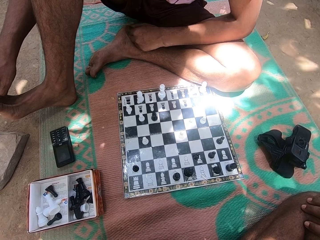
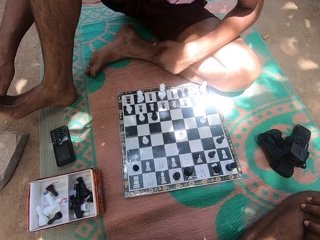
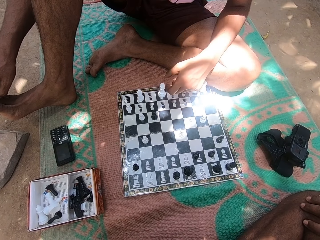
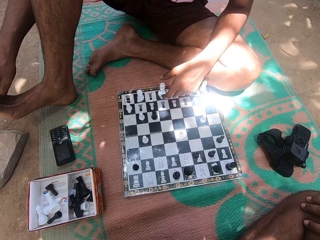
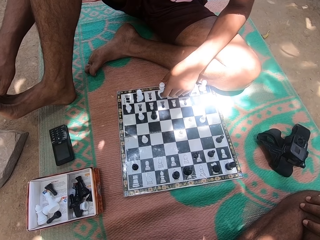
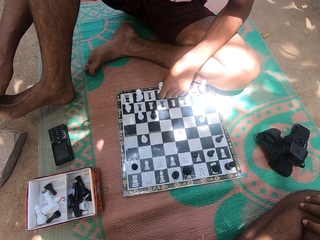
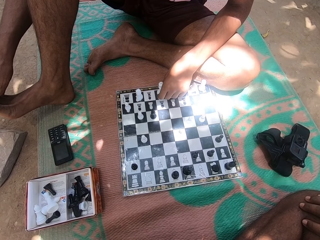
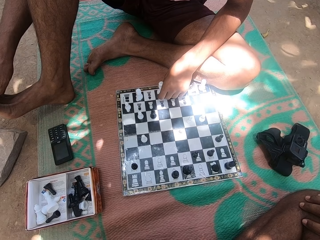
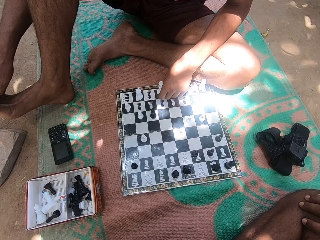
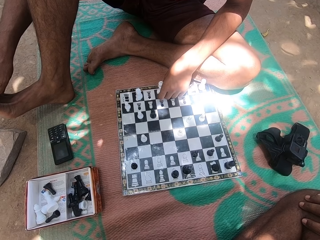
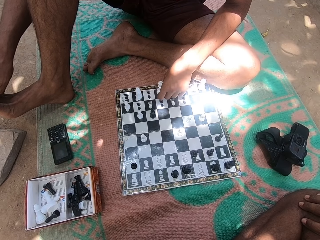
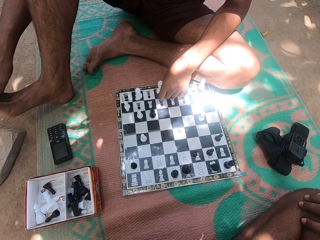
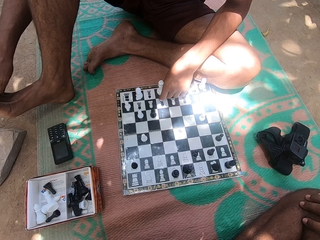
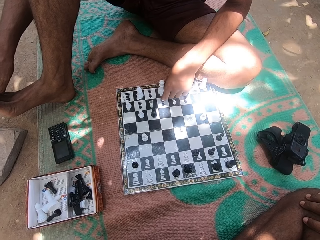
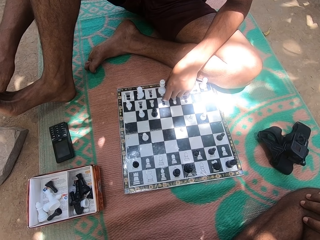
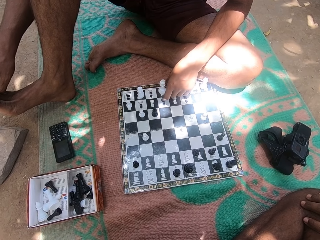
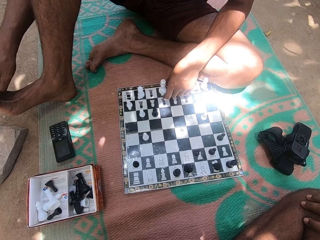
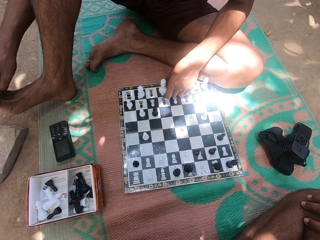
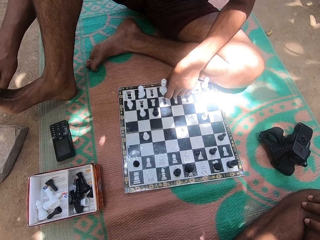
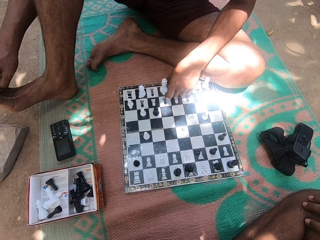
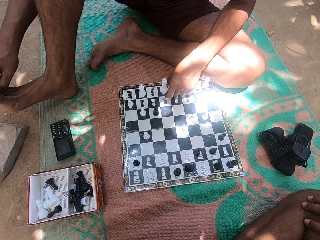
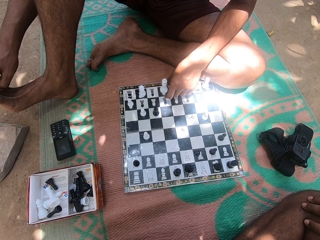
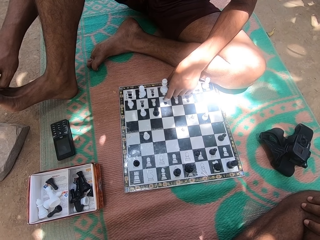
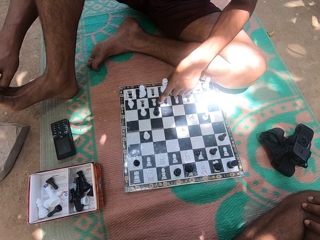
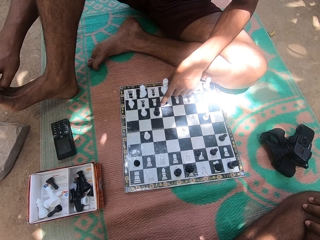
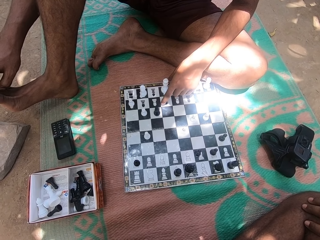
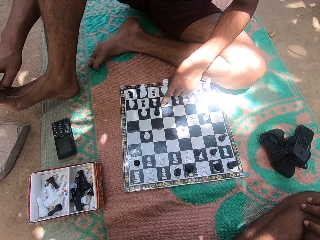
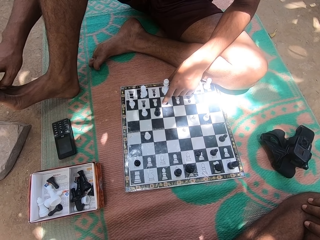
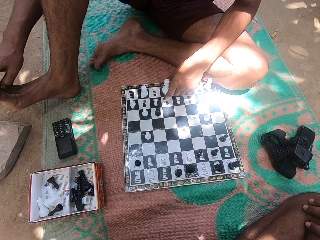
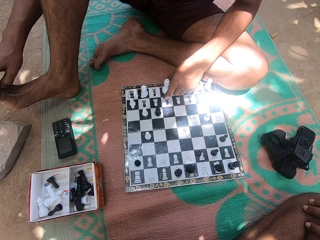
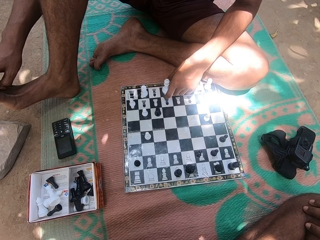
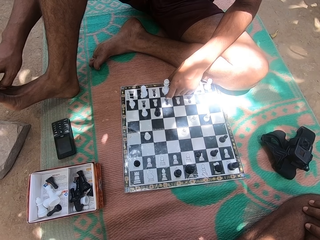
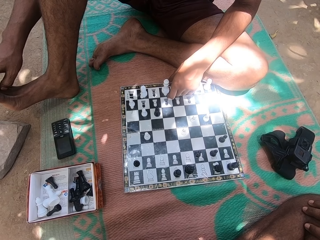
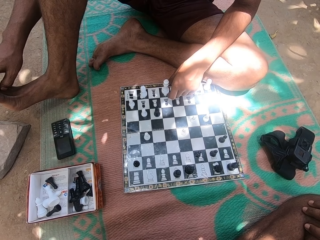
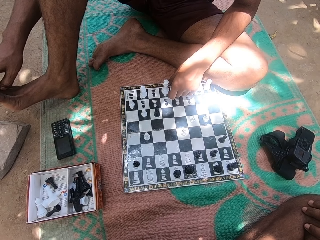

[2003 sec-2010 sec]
The camera wearer looks at the chess board.

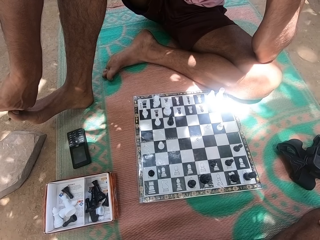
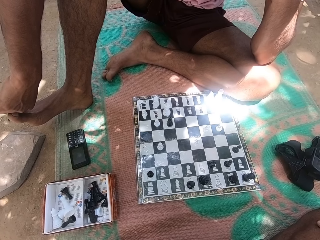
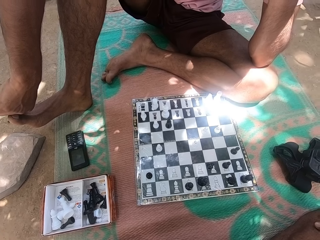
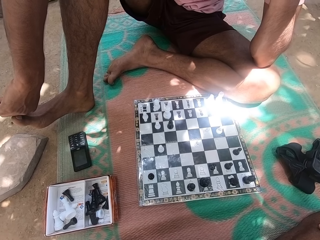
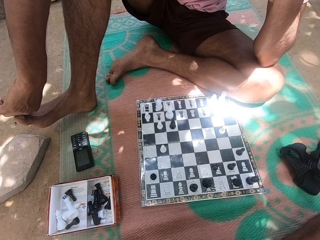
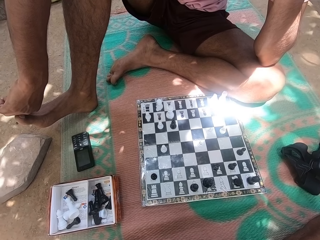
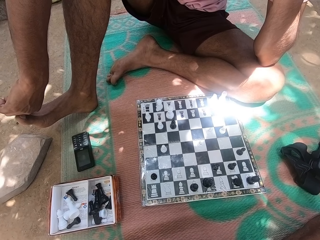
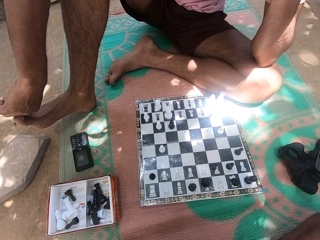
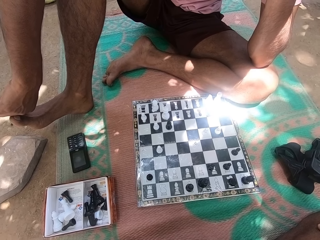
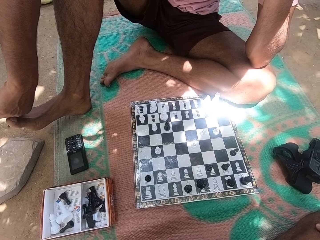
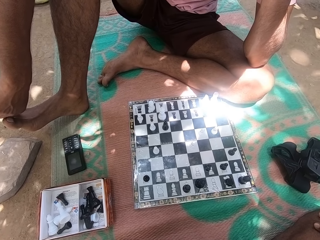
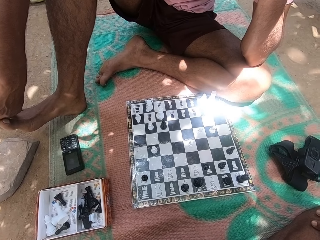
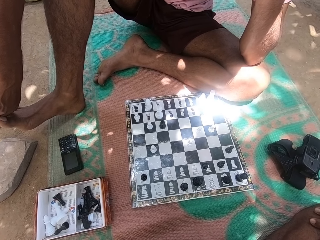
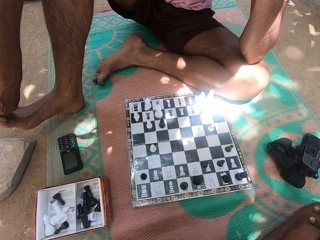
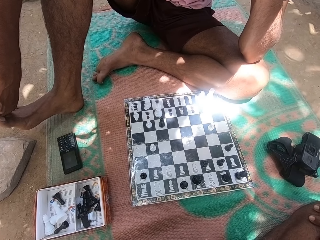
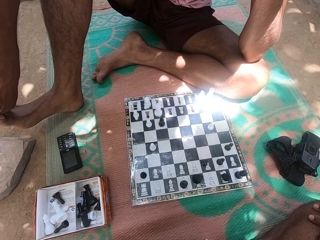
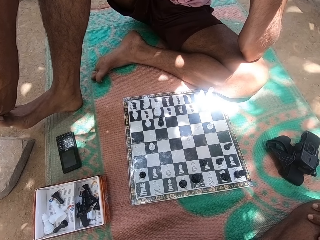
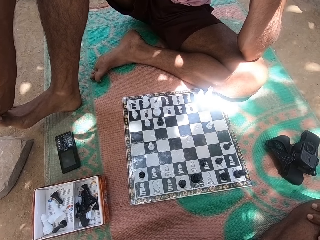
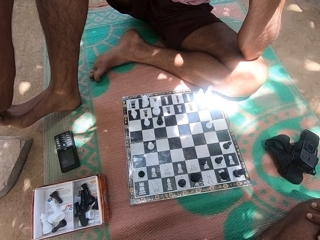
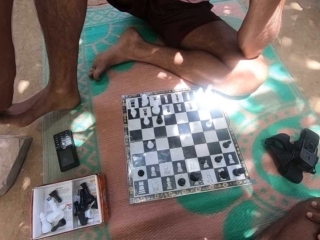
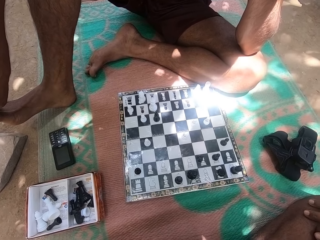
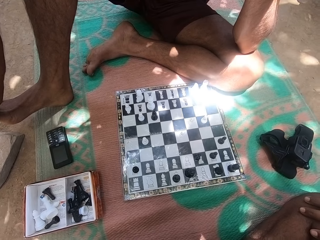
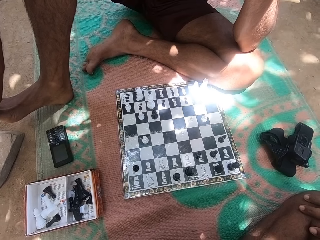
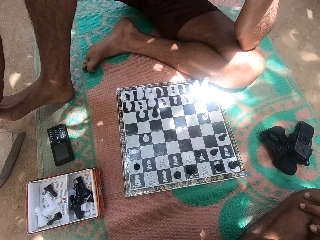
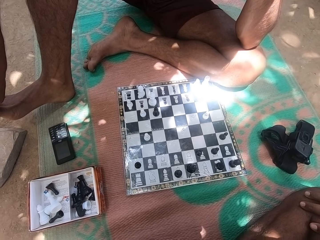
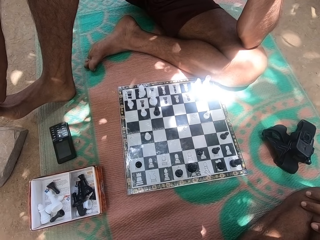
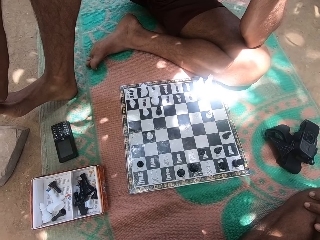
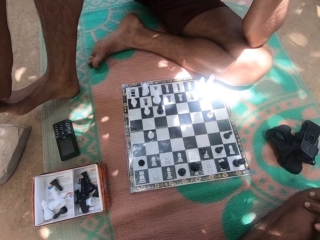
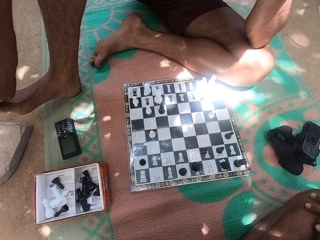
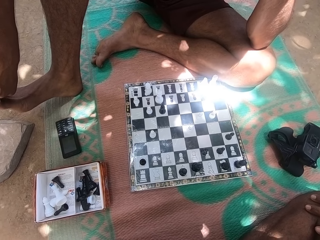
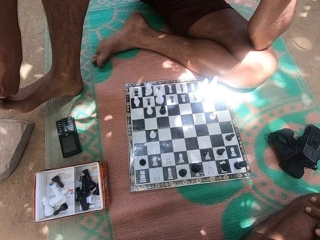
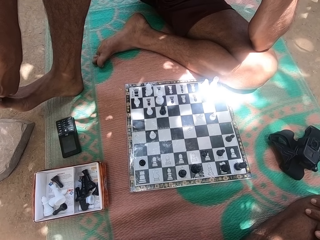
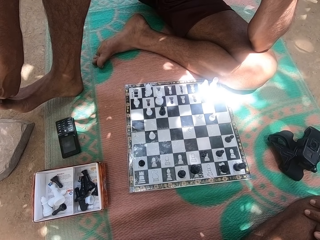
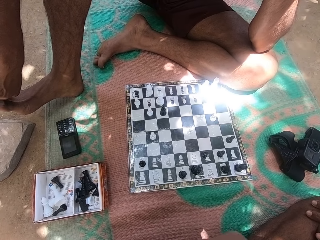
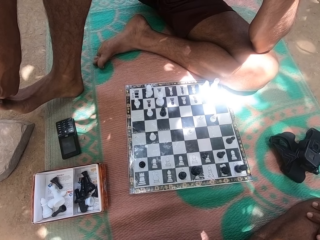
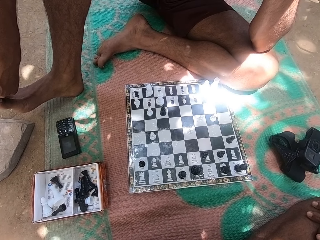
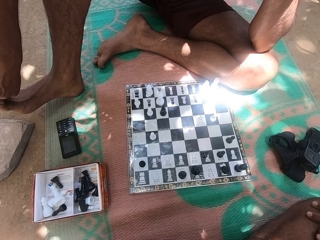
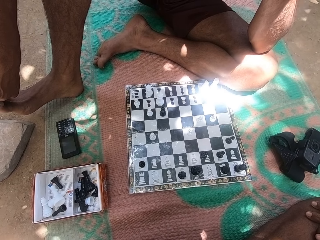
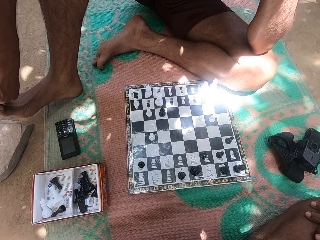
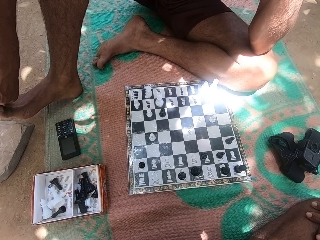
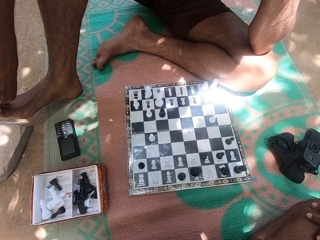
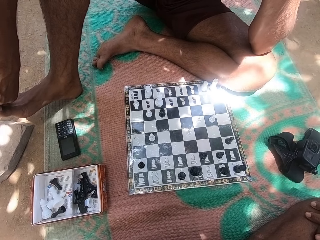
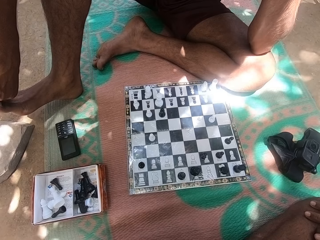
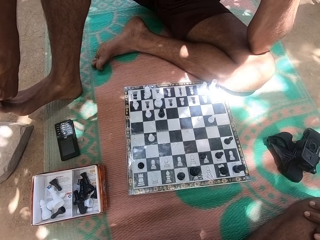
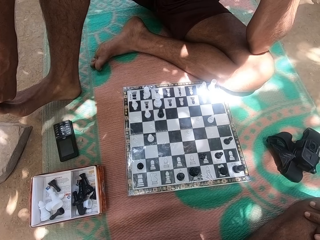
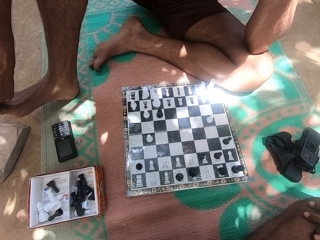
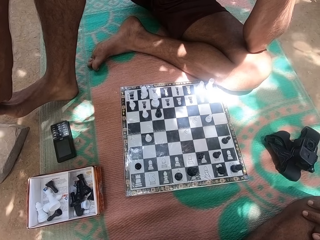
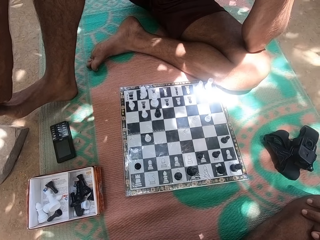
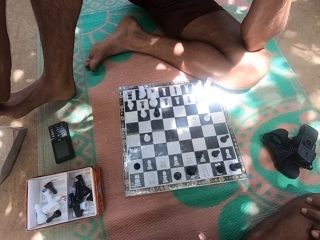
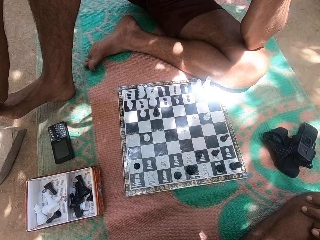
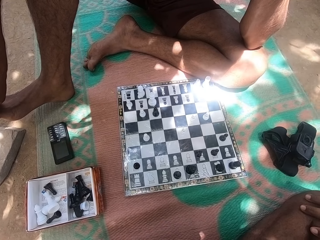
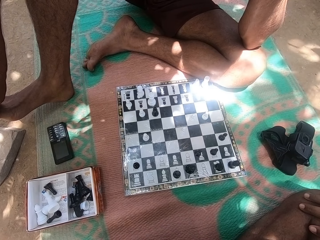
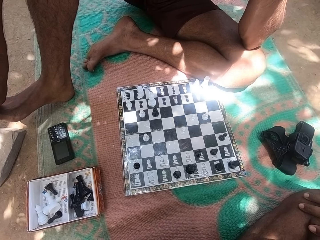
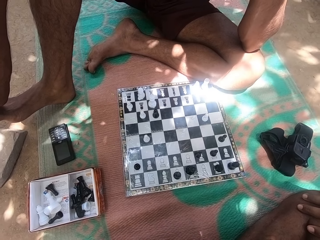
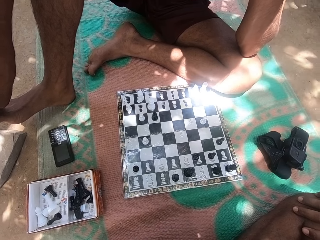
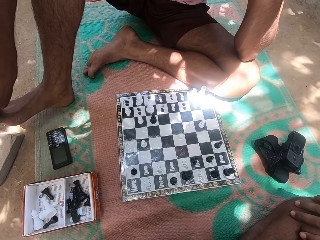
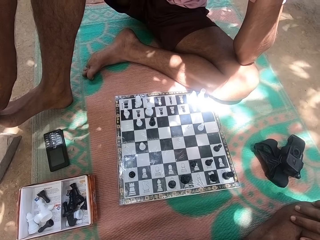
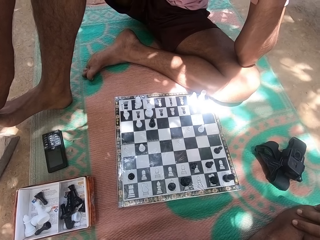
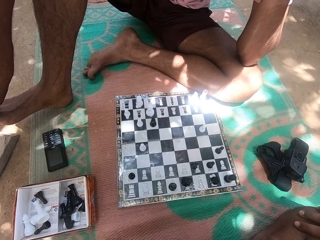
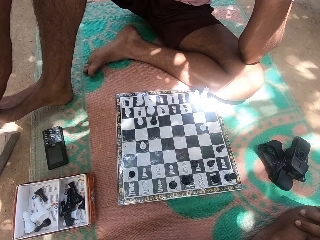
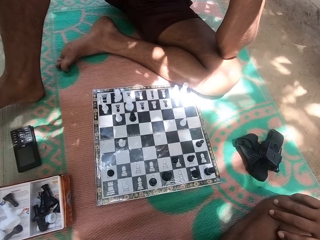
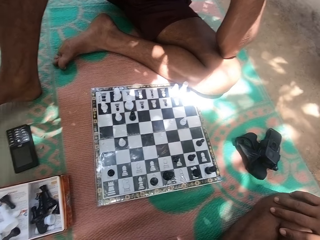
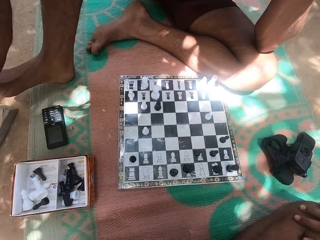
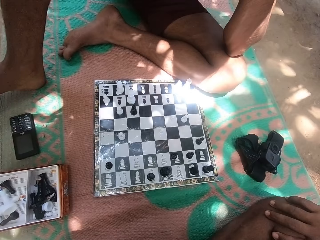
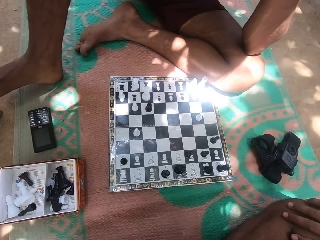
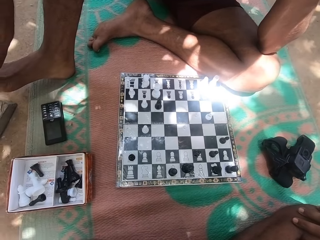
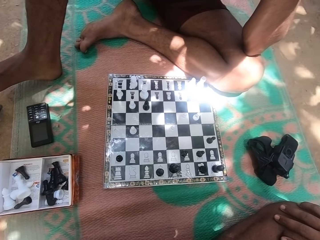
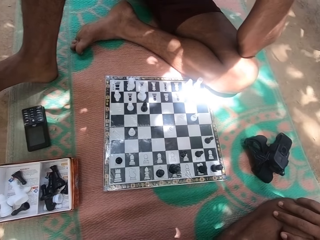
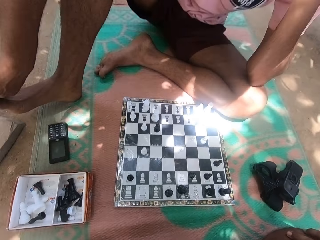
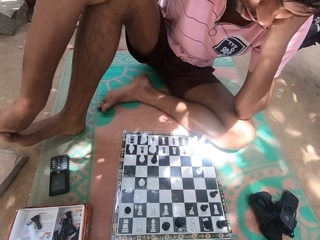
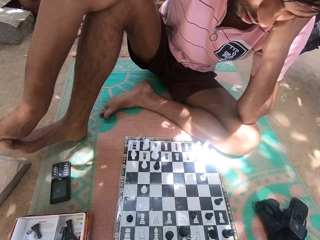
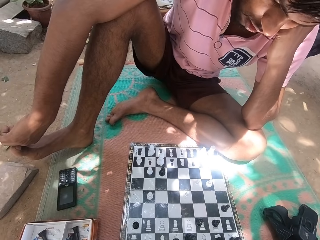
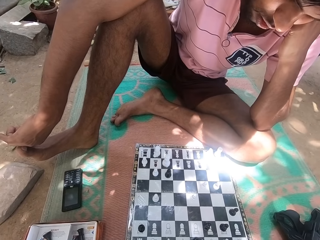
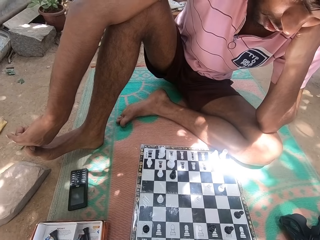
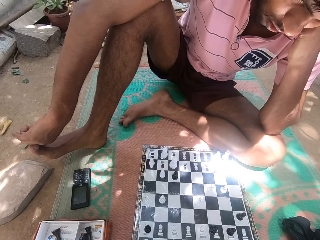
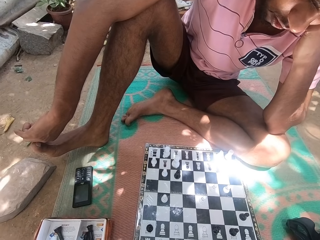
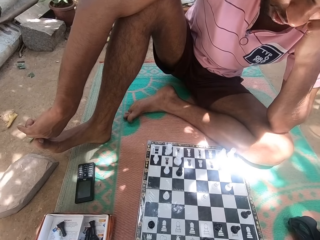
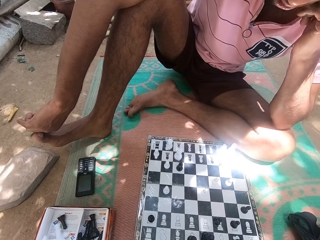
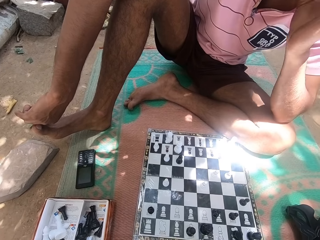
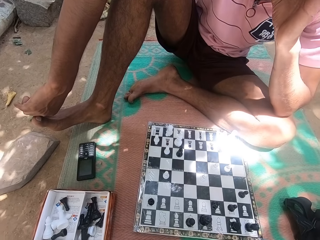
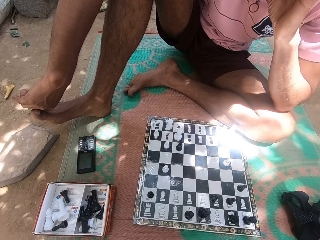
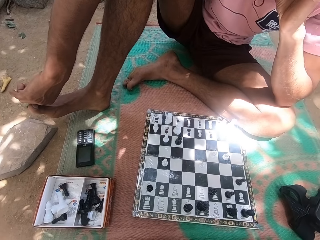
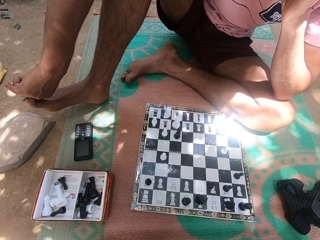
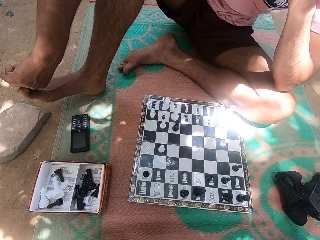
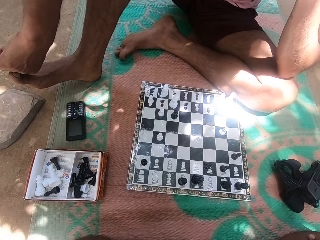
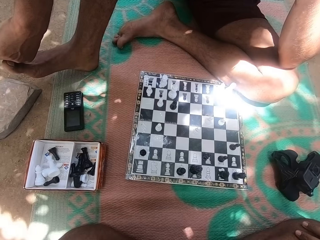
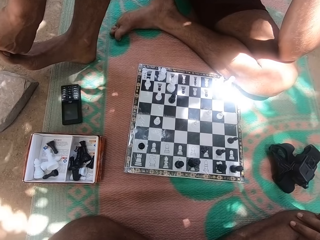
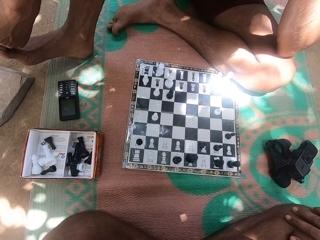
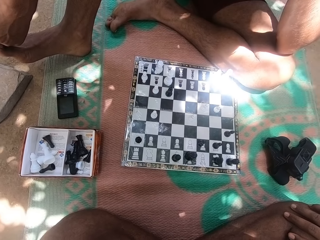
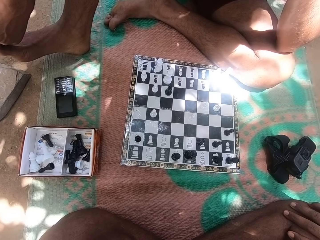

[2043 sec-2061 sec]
A person looks at the chess board. The camera wearer looks at the person.
